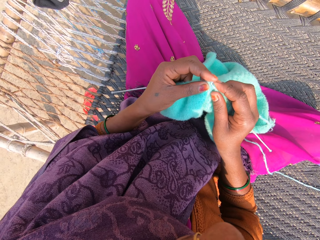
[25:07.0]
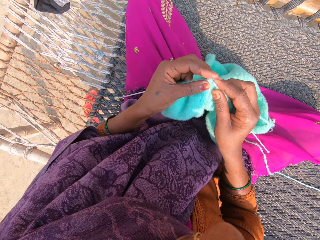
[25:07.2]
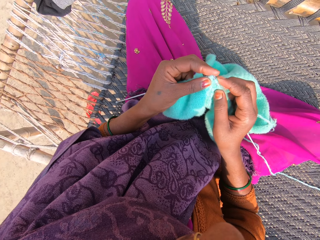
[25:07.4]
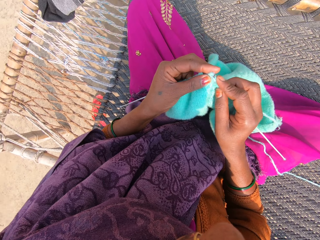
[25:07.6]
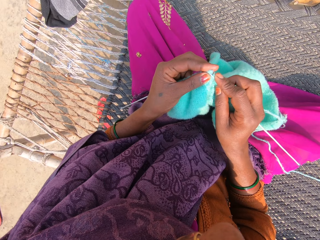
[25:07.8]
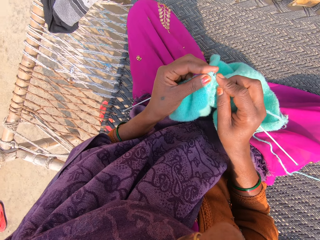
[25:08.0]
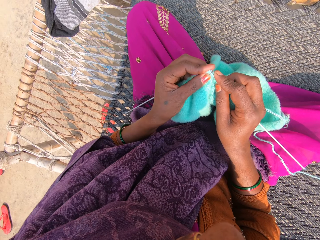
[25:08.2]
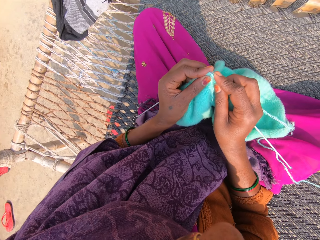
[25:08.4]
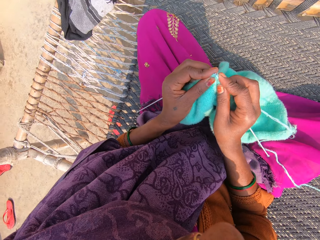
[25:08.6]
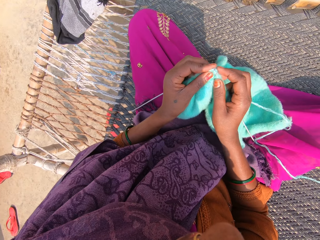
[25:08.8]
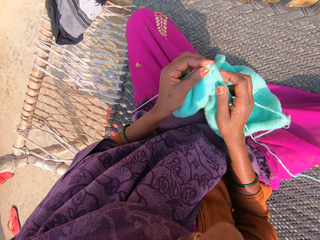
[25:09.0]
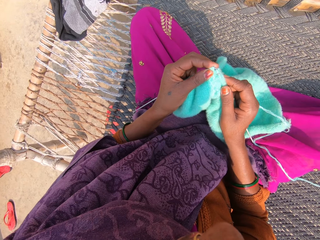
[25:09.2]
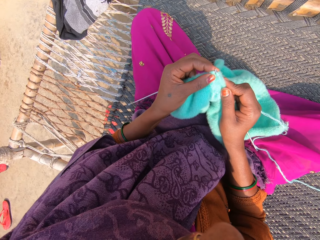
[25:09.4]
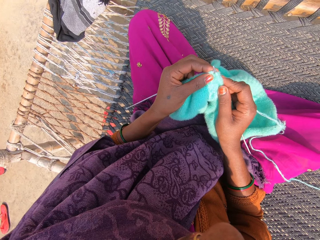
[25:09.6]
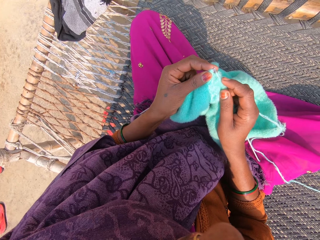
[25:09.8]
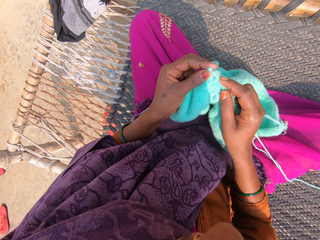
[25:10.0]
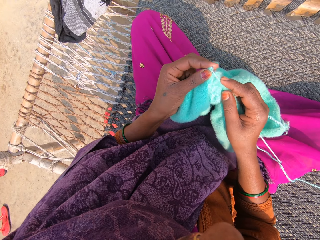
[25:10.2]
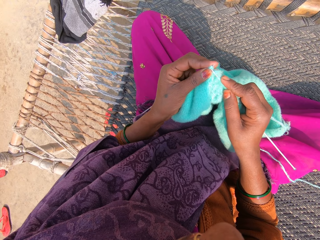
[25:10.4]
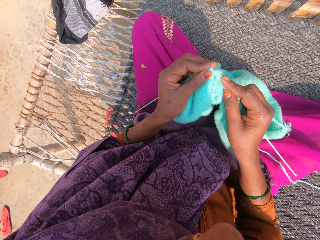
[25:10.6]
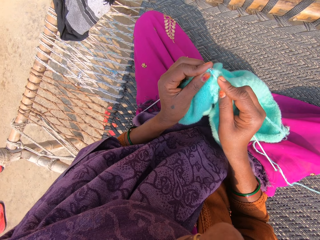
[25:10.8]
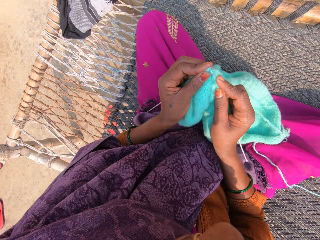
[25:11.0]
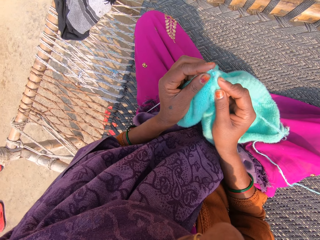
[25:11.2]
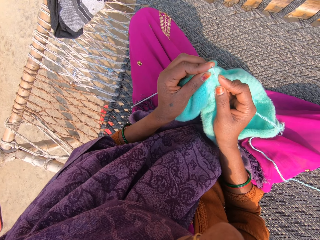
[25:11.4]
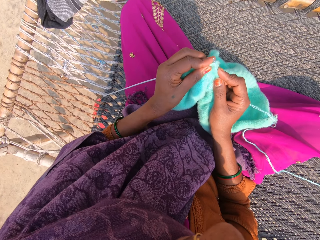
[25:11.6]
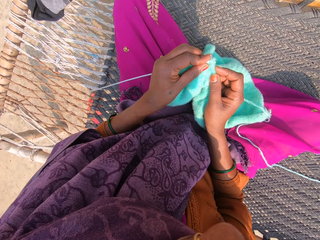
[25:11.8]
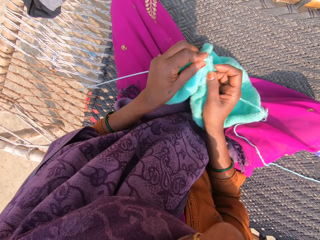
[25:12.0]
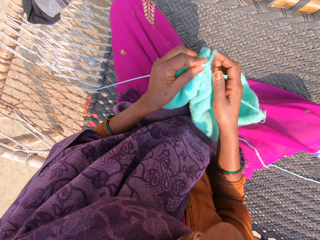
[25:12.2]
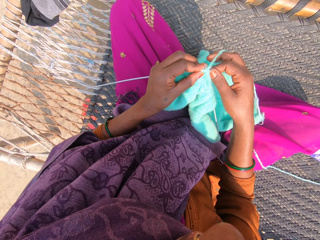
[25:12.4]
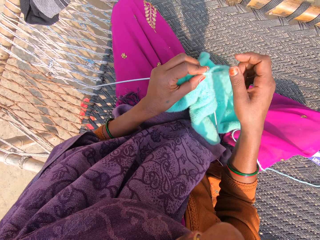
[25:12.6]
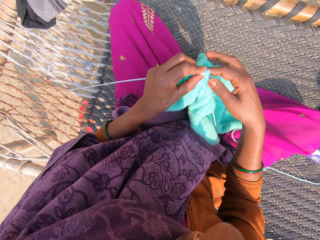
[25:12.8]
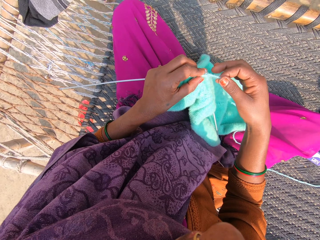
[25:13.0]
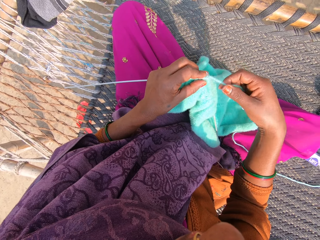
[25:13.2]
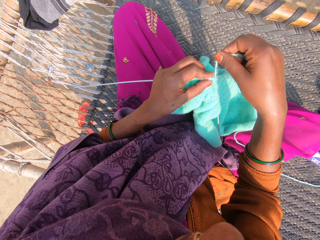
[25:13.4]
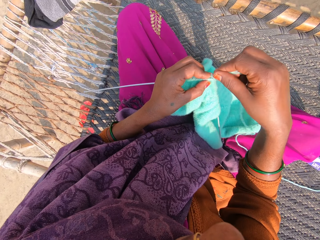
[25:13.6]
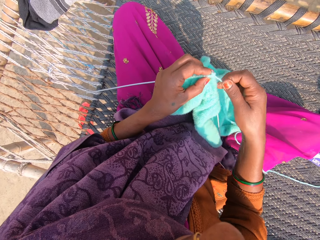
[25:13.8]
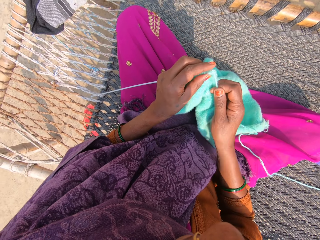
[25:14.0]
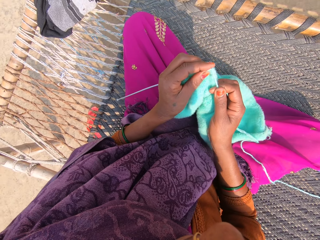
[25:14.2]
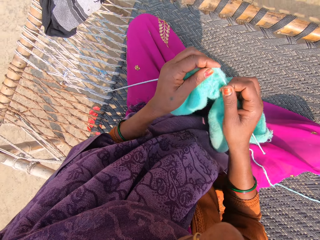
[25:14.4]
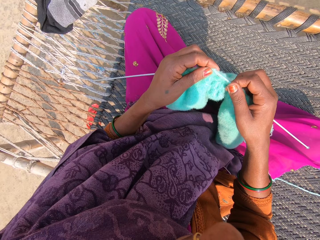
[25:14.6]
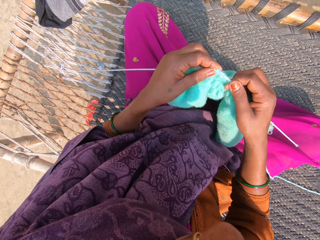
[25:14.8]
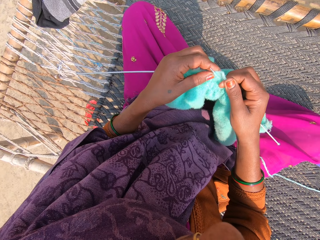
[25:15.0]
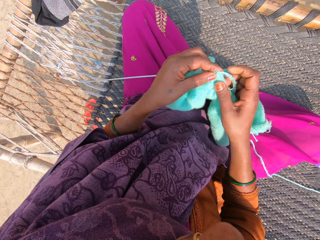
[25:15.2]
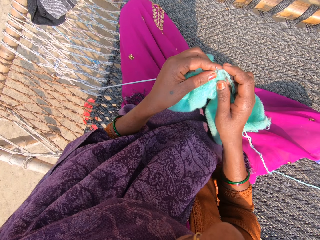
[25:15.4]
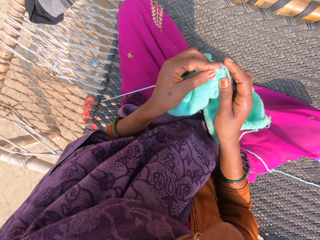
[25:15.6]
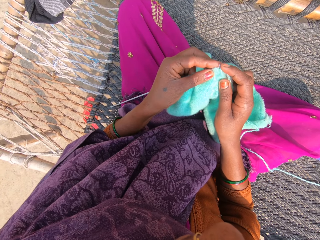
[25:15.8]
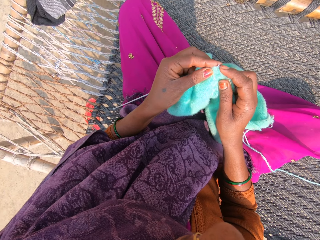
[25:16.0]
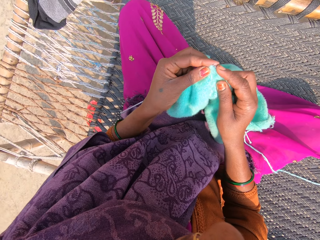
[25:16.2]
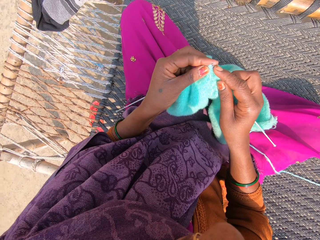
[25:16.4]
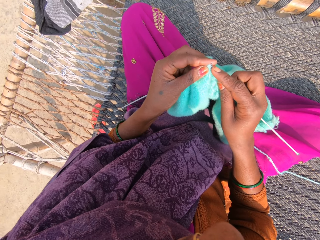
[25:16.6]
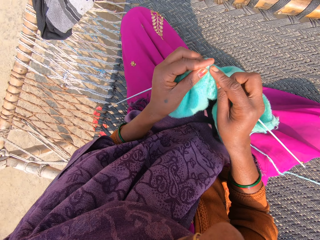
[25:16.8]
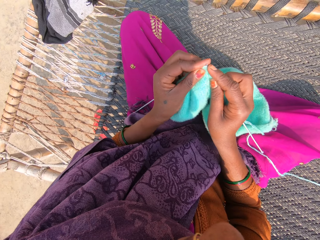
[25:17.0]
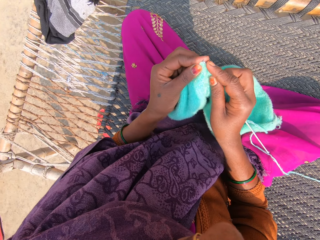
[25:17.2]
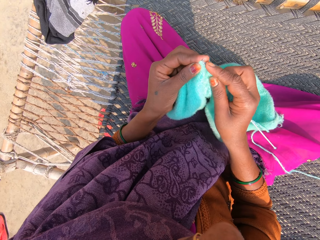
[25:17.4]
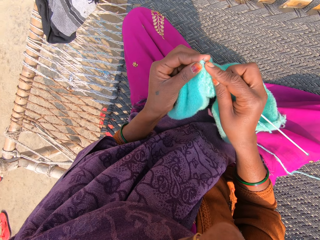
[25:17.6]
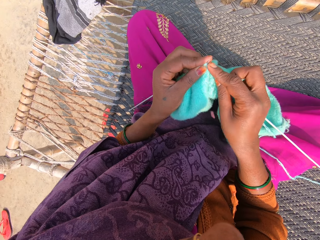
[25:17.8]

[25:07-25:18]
The camera wearer rolls the thread on the needle. They knit the fabric.

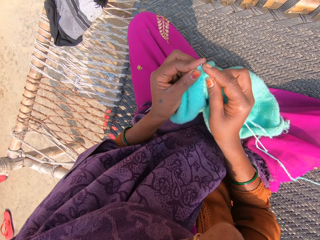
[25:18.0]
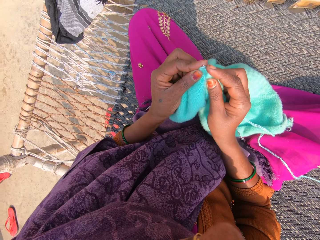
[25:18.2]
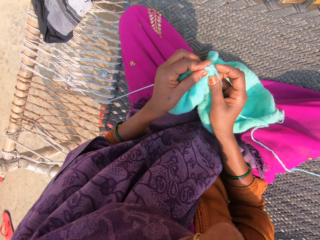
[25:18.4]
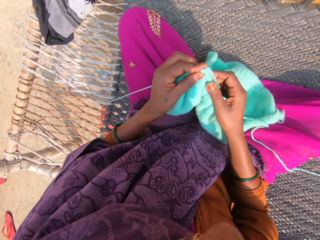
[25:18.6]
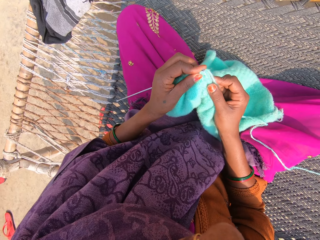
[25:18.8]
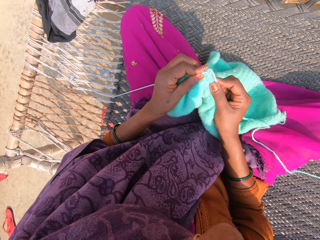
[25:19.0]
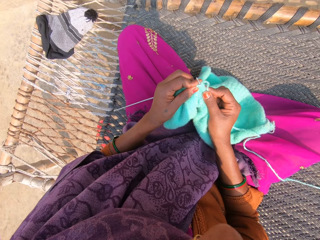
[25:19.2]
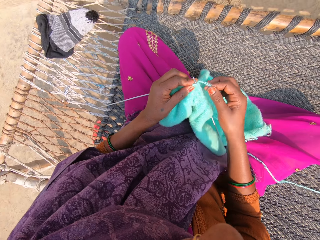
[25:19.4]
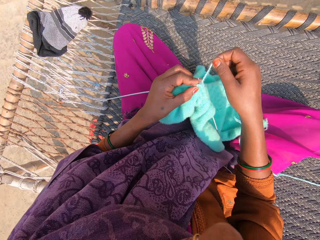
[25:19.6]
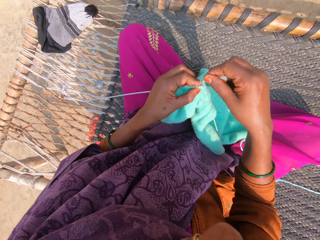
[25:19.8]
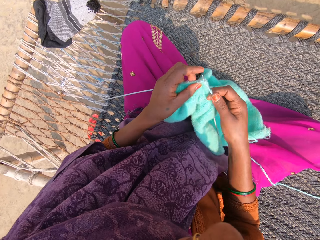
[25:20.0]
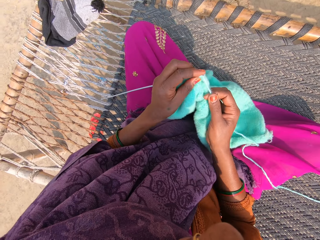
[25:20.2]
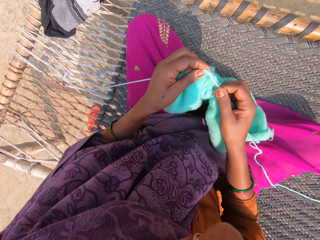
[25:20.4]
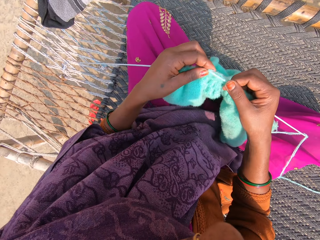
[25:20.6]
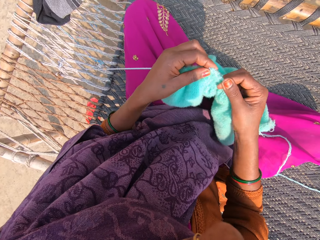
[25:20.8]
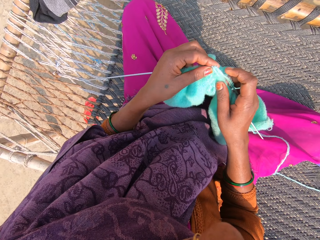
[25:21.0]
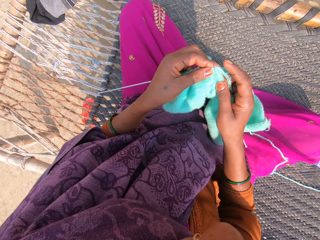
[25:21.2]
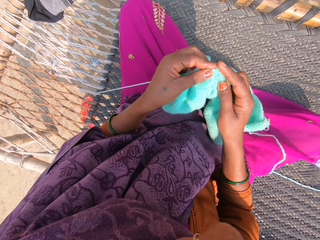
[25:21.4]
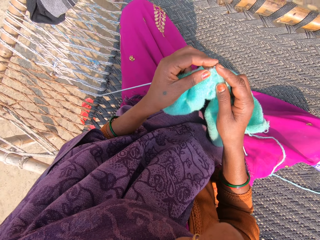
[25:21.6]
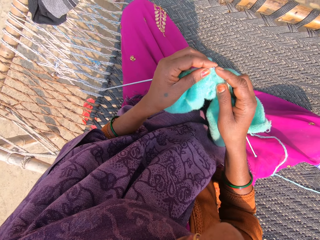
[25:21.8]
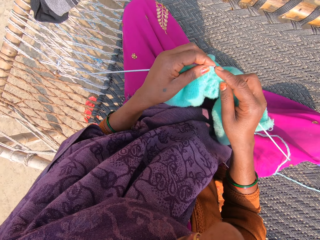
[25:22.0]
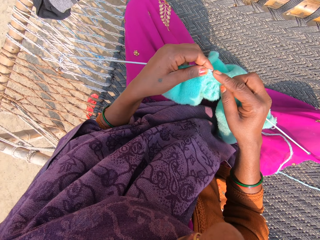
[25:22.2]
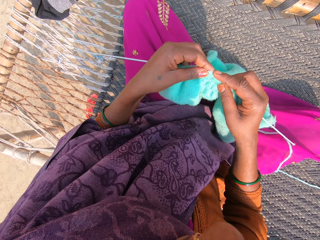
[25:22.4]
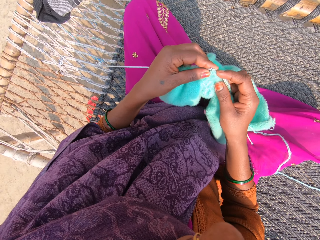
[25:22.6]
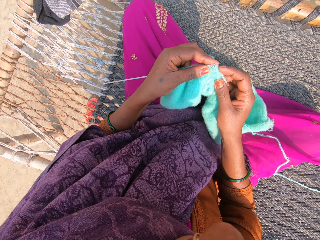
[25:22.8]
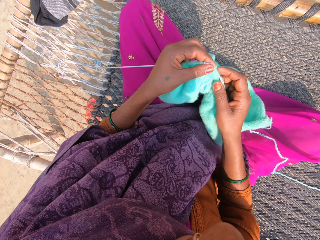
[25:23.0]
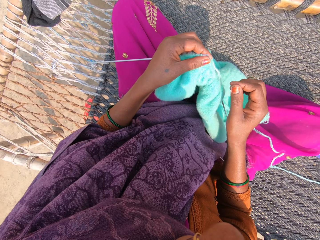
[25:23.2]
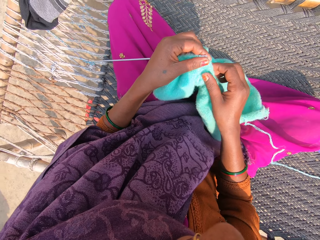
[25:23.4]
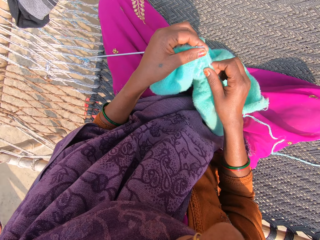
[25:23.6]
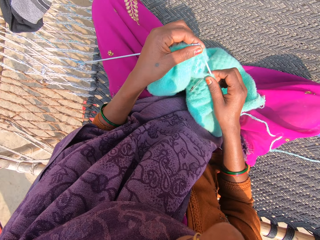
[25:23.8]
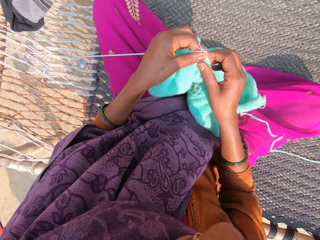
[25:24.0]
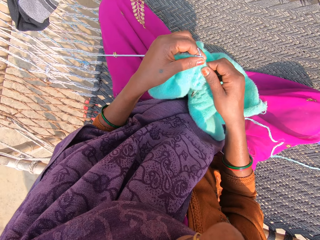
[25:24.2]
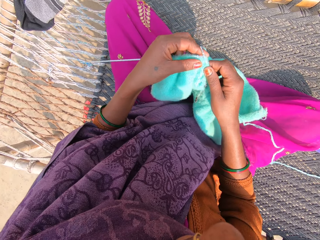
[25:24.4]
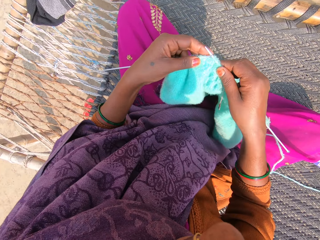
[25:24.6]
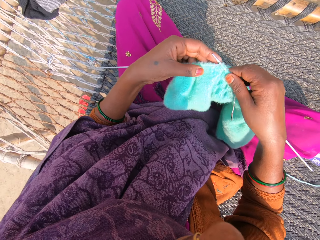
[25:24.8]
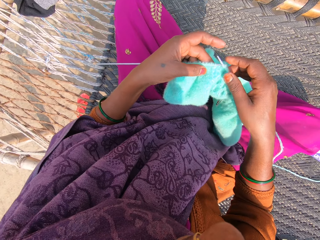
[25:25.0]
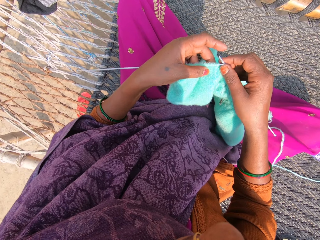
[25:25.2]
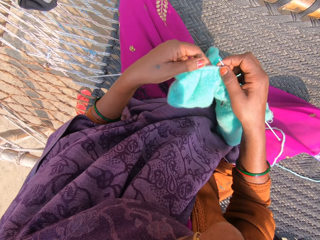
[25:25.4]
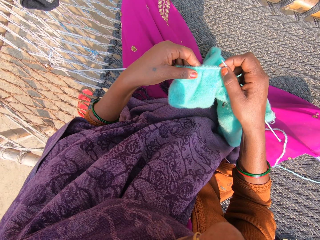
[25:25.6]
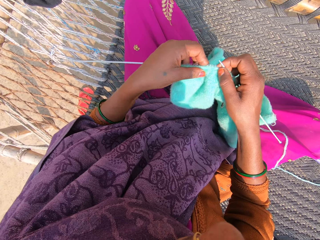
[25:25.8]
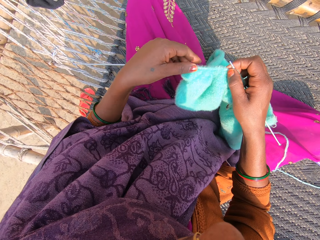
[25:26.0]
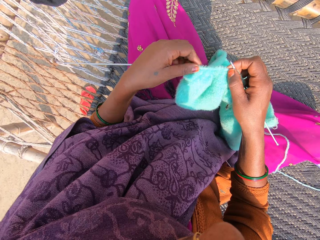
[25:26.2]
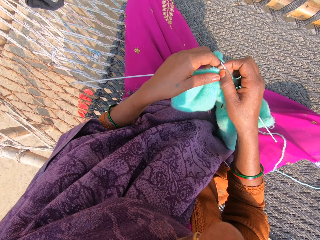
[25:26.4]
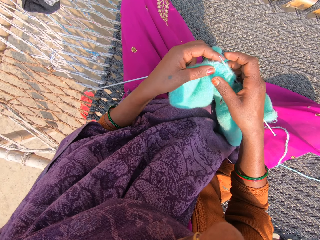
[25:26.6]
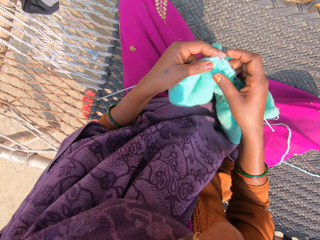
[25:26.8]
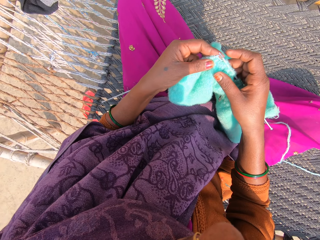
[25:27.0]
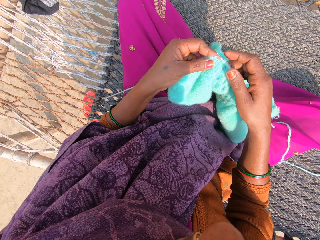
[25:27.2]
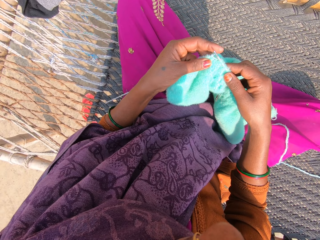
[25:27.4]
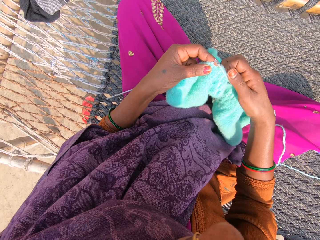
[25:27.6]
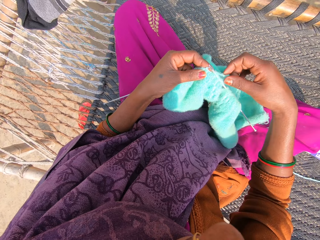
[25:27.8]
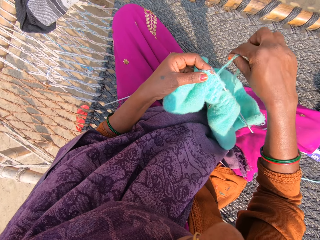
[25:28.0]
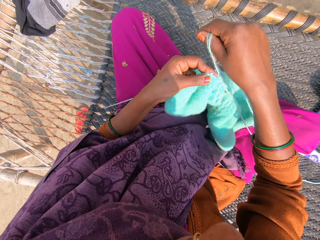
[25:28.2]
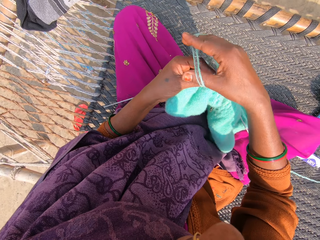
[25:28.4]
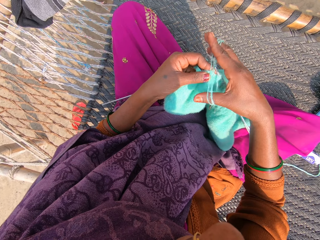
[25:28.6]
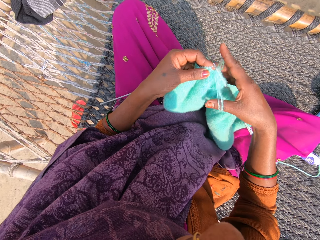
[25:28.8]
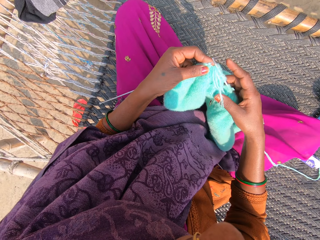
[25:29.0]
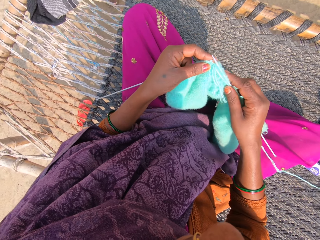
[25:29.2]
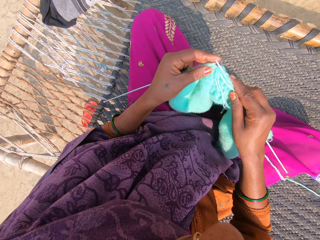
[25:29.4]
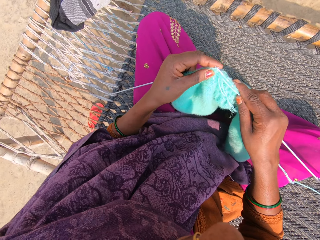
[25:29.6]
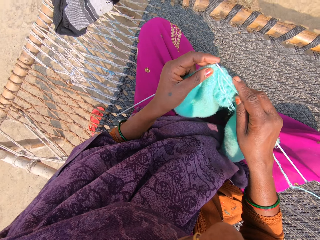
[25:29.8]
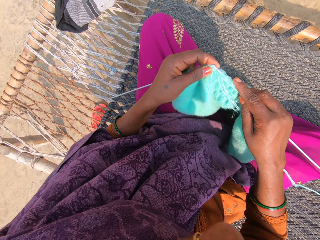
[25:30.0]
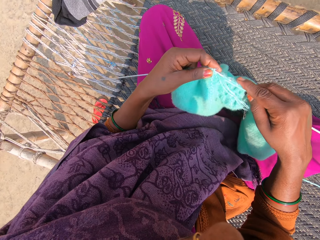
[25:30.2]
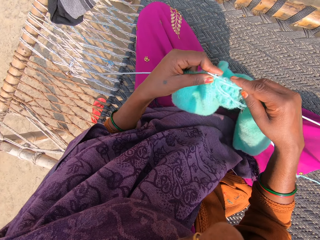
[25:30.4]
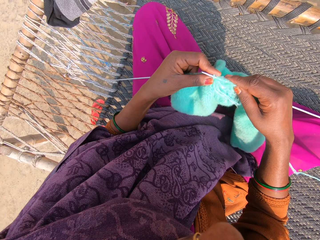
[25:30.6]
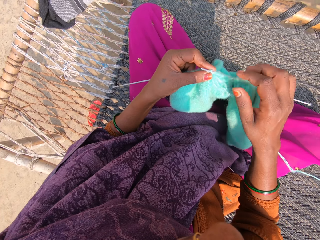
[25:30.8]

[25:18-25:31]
The camera wearer rolls the thread on the needle. They knit the fabric. They move the fabric. A lady converses. The camera wearer moves the fabric. They roll the thread on the needle. They knit the fabric.
